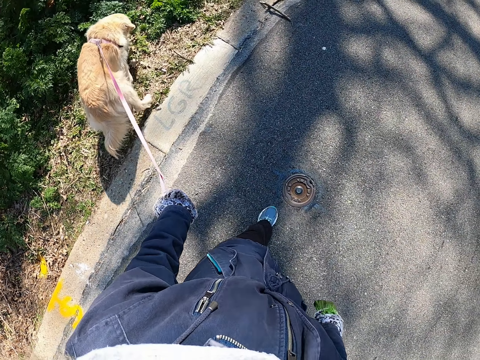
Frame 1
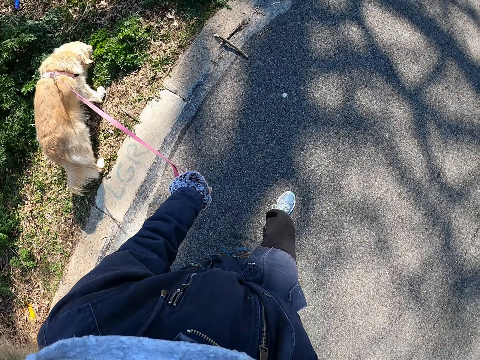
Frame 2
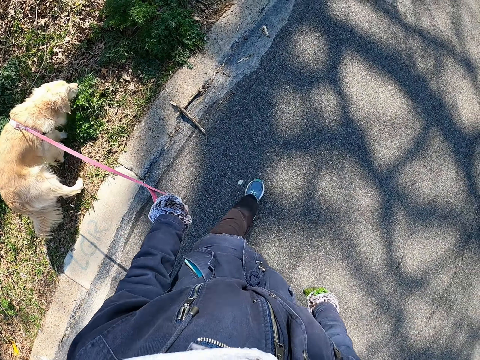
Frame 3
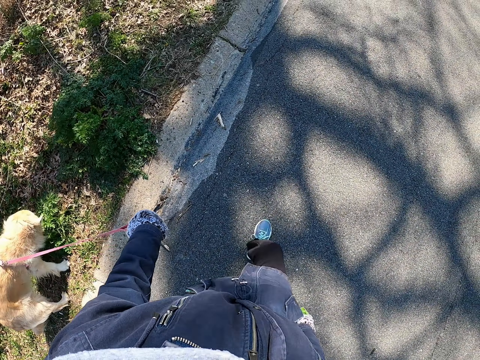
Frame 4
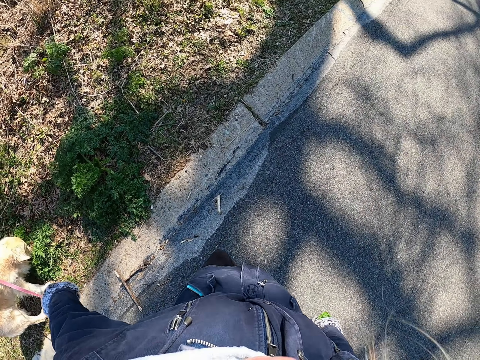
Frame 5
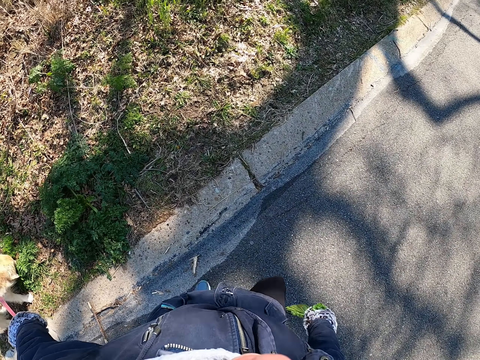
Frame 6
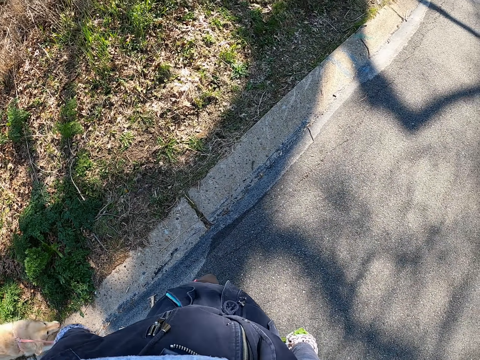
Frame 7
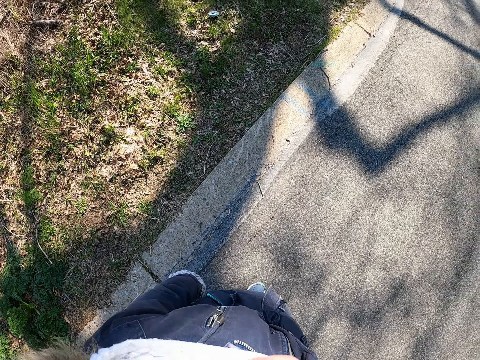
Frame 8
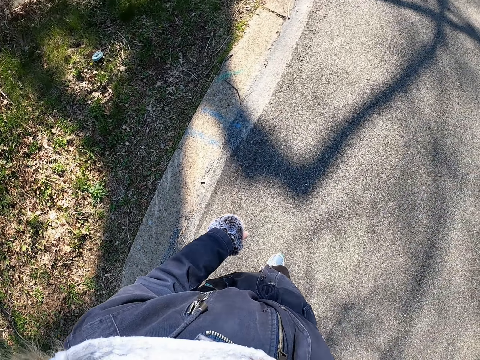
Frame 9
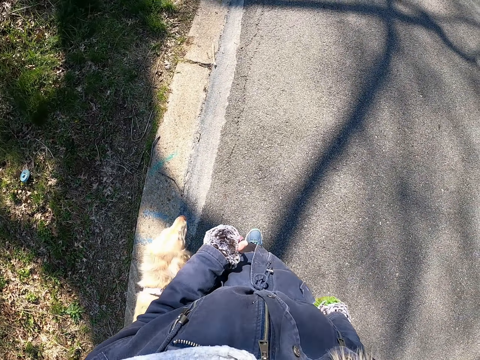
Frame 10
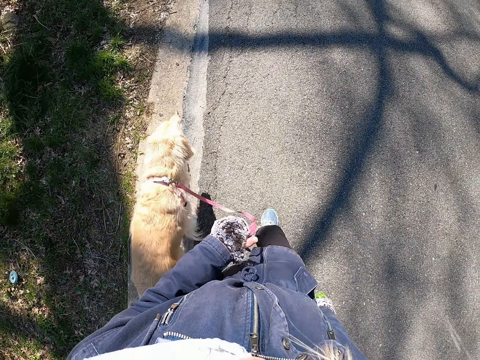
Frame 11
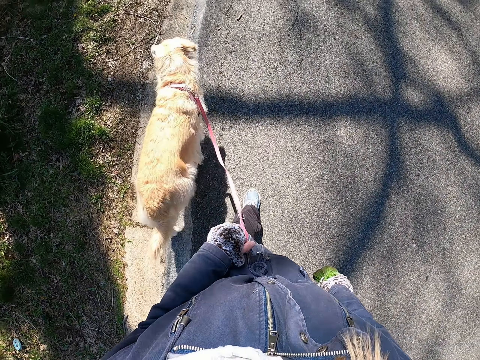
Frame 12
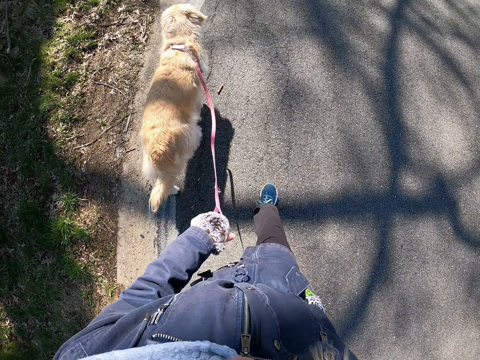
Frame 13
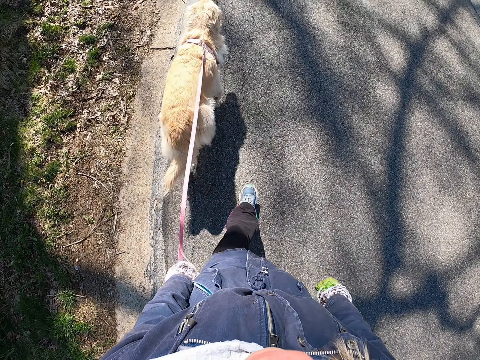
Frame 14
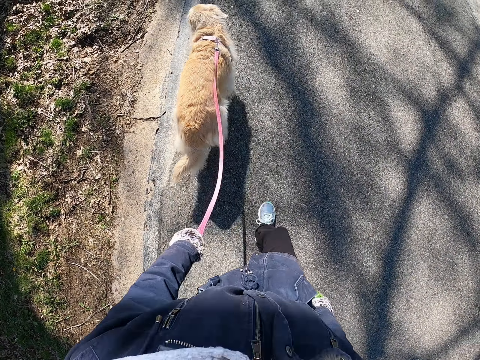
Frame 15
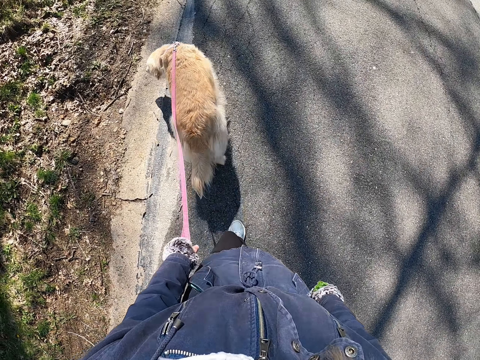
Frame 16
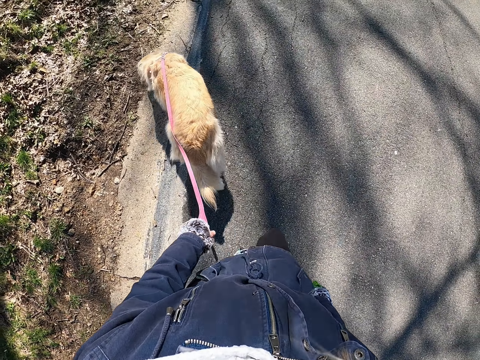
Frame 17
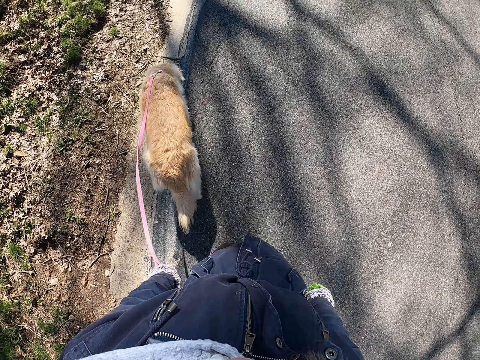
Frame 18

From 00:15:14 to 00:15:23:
The camera wearer pulls the dog with the left hand. They stop. They walk on the road with the dog.

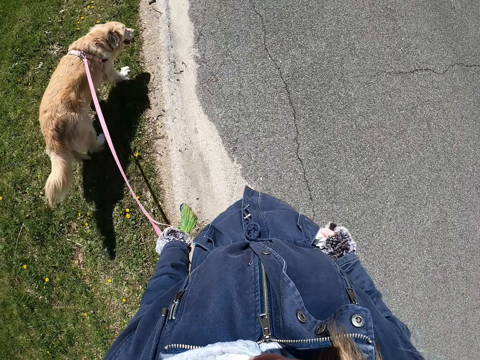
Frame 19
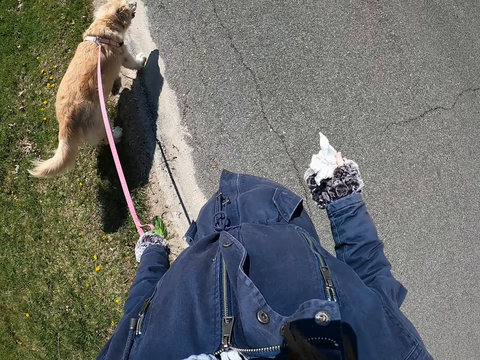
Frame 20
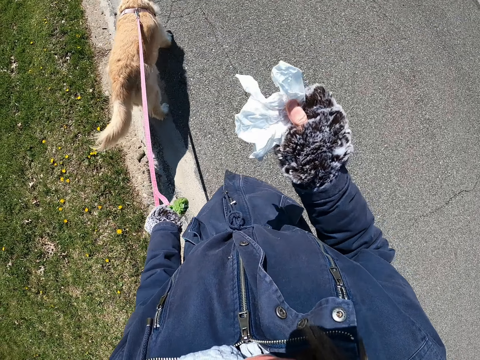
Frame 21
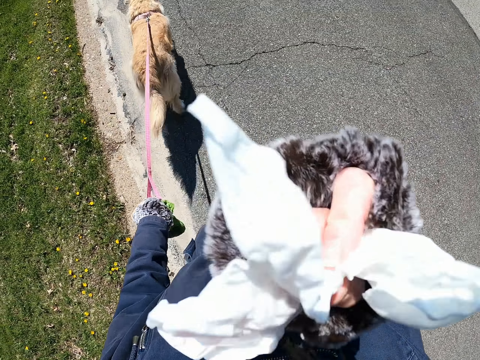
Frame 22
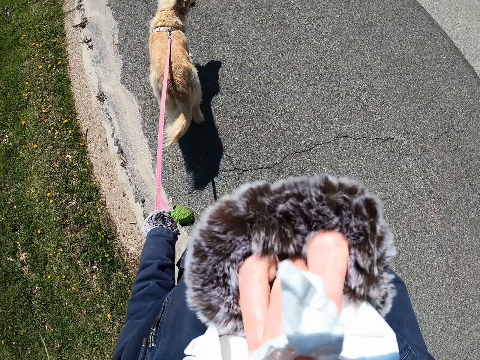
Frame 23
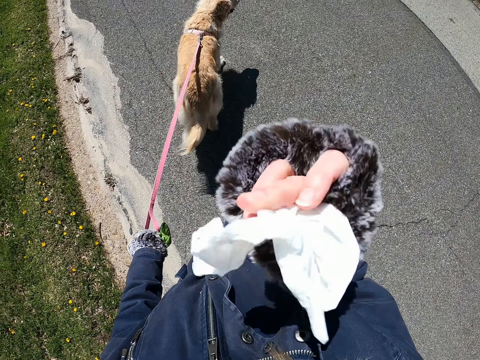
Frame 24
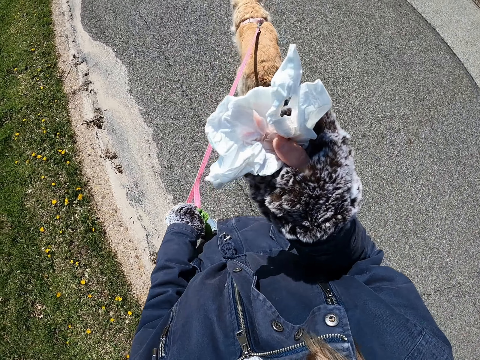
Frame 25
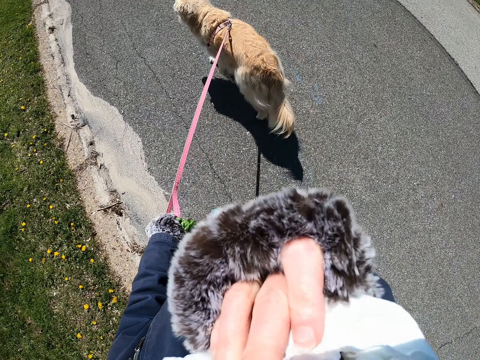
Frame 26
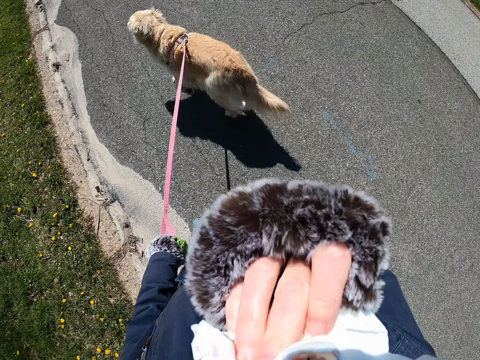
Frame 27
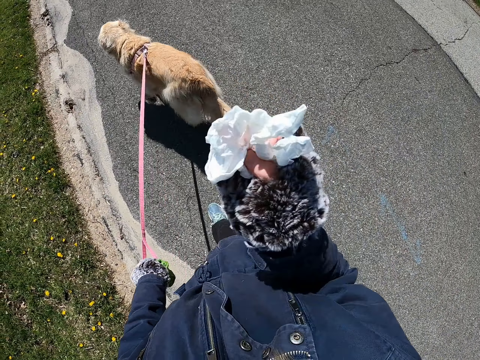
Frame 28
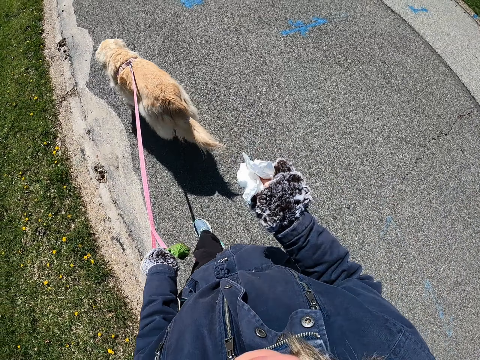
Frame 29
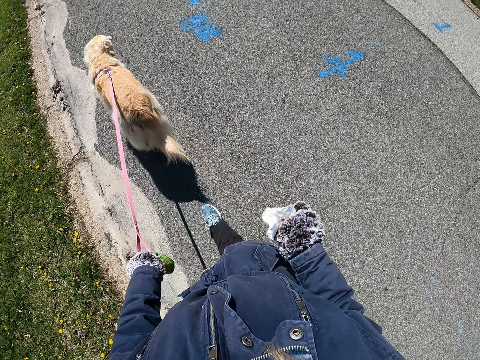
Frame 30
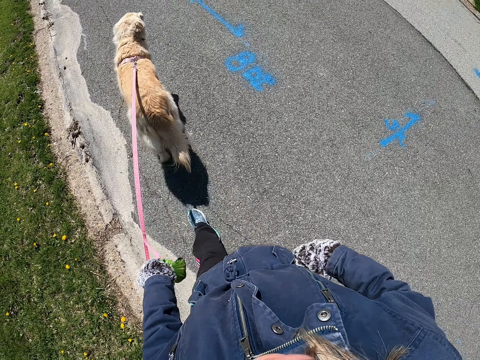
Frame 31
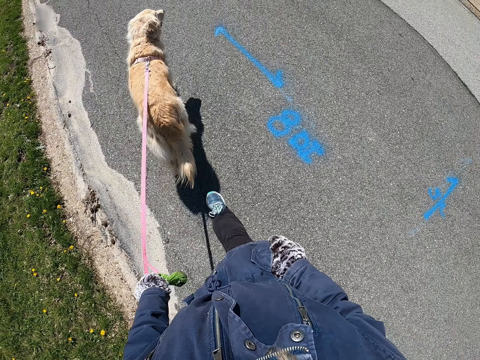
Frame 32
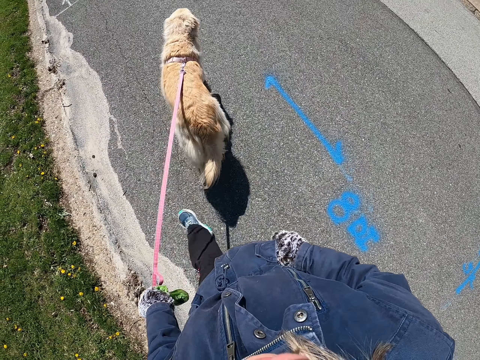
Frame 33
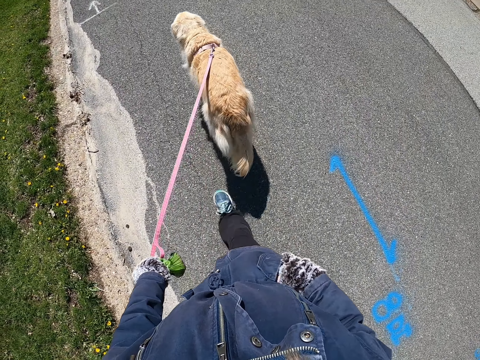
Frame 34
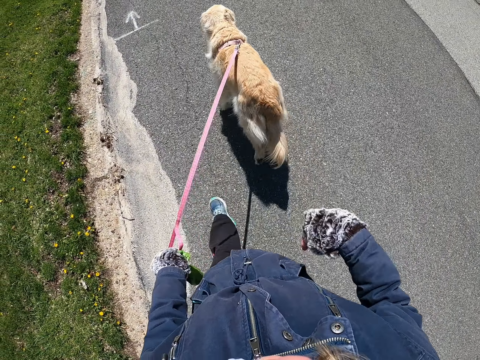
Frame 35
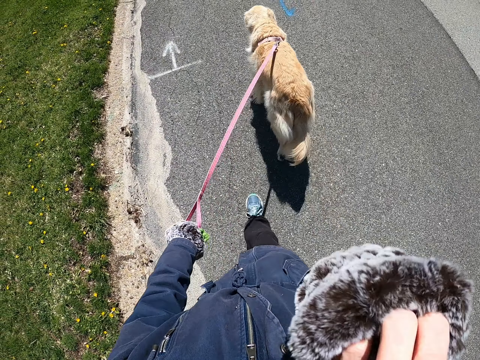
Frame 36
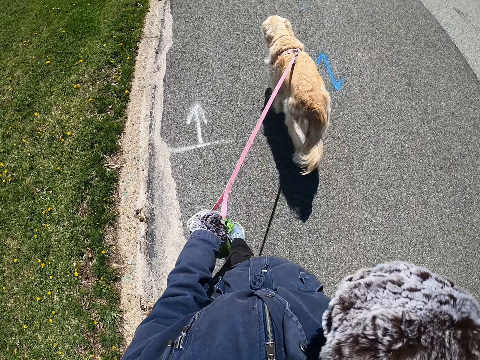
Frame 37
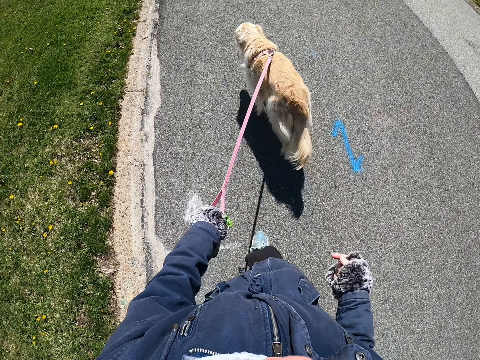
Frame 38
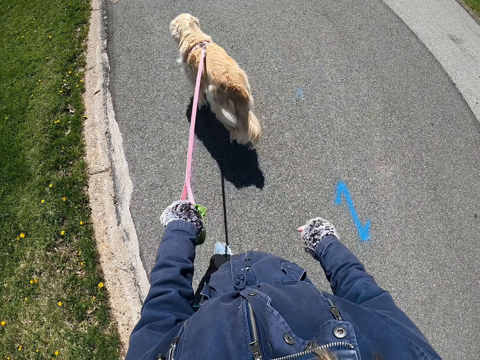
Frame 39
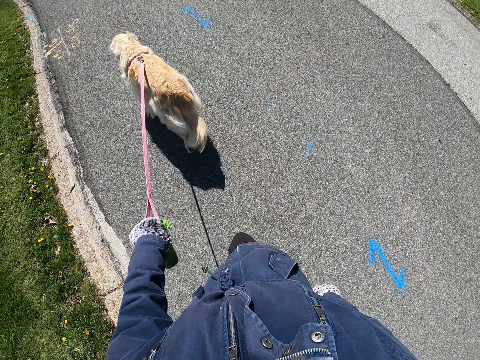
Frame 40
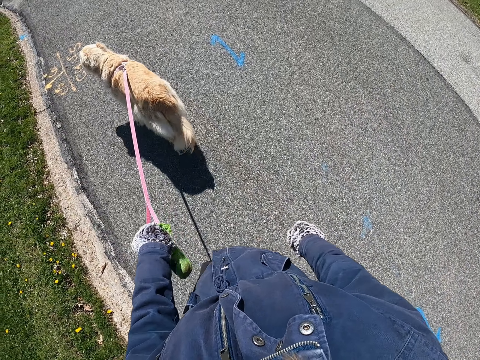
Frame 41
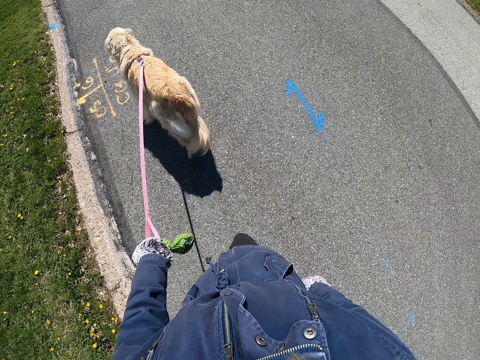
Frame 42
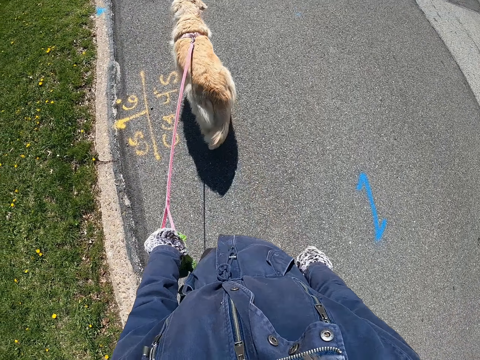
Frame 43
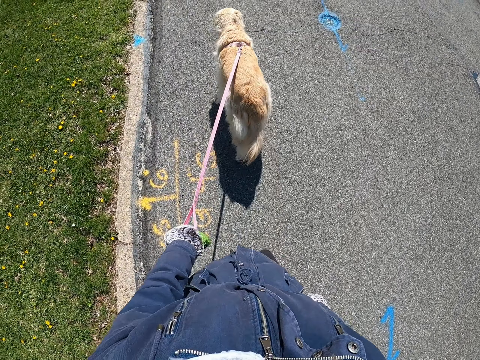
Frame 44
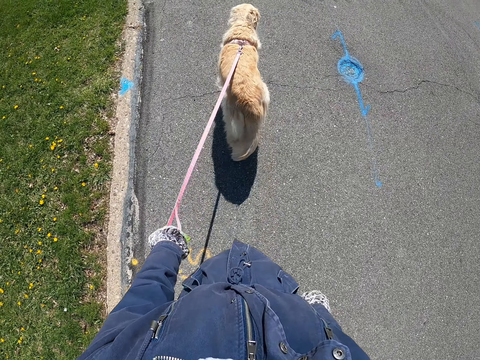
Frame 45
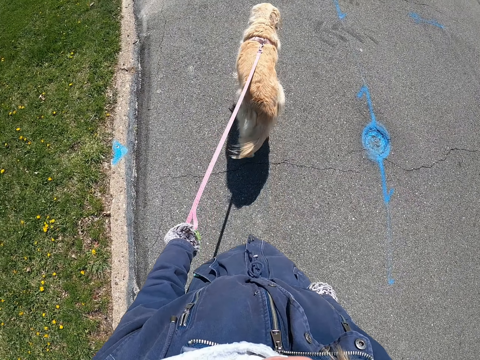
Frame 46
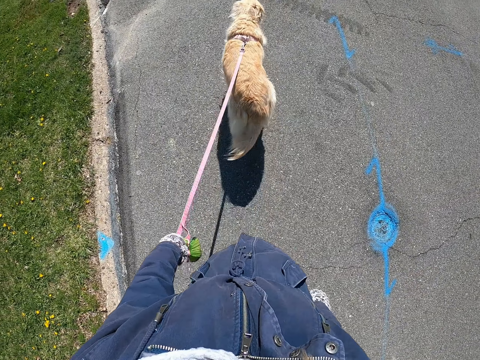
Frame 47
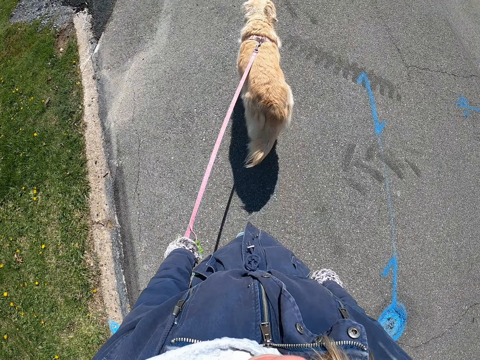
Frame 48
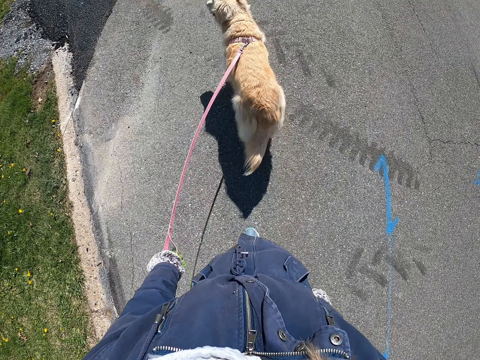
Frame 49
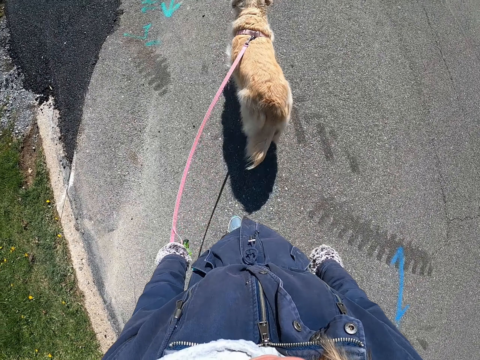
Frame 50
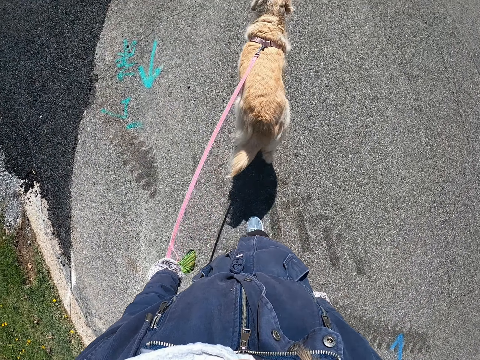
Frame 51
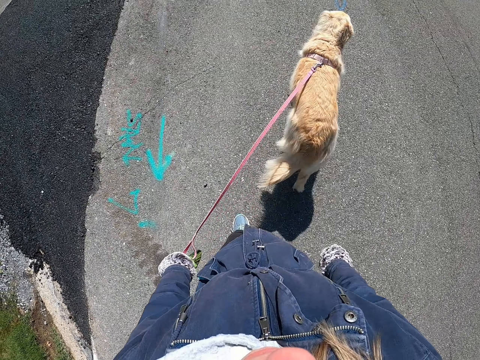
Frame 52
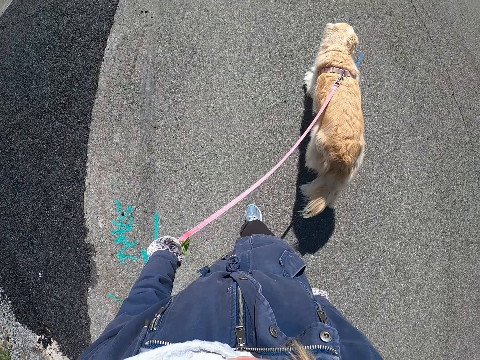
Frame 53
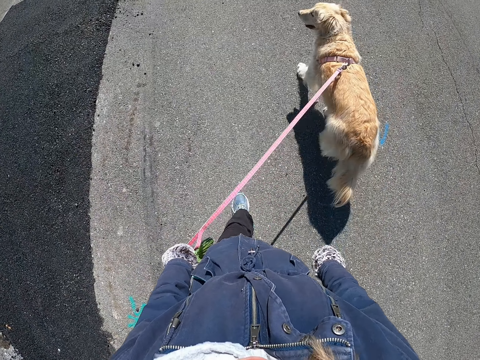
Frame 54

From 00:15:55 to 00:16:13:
The camera wearer picks the handkerchief from the pocket with the right hand. They raise the right hand with the handkerchief. They wipe the nose using the handkerchief. They look at the handkerchief. They raise the right hand with the handkerchief. They wipe the nose using the handkerchief. They look at the handkerchief. They put the handkerchief in the pocket. They walk while pulling the dog. They remove the right hand from the pocket. They raise the right hand. They lower the right hand. They walk on the road with the dog.
